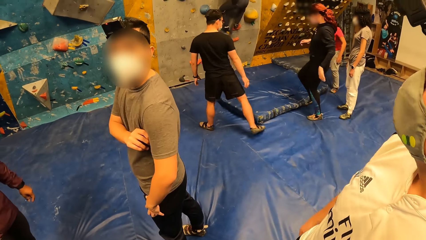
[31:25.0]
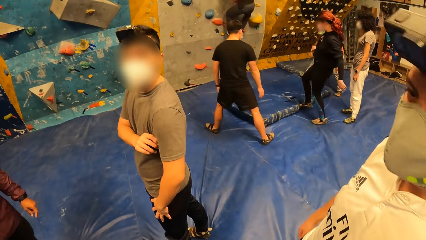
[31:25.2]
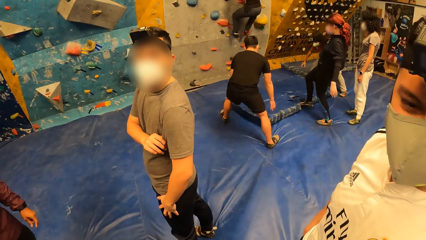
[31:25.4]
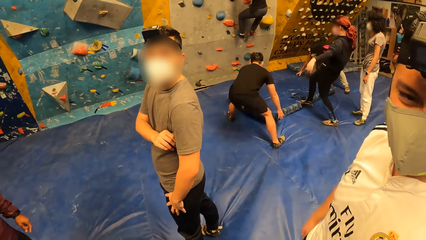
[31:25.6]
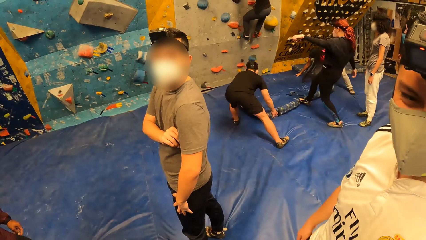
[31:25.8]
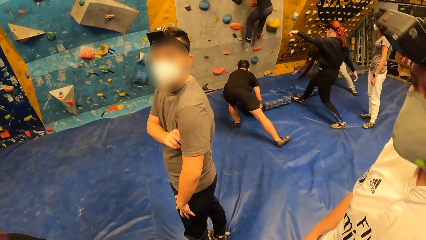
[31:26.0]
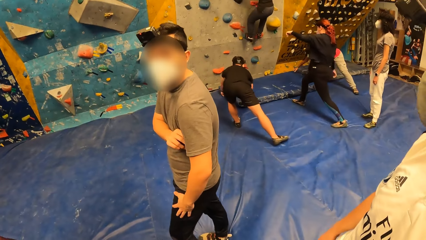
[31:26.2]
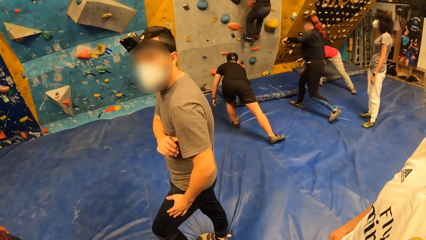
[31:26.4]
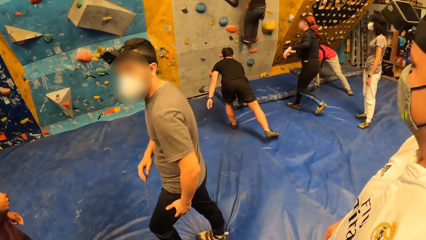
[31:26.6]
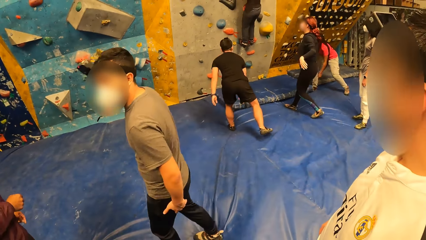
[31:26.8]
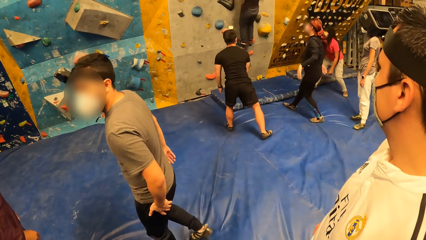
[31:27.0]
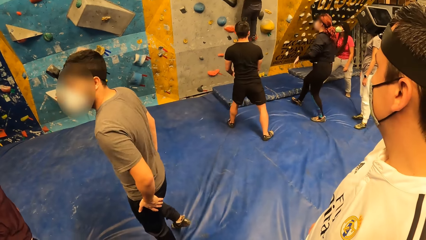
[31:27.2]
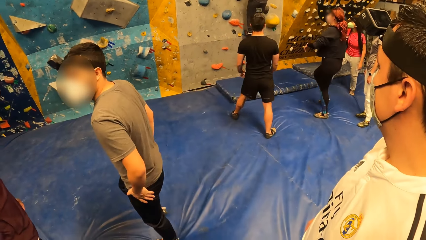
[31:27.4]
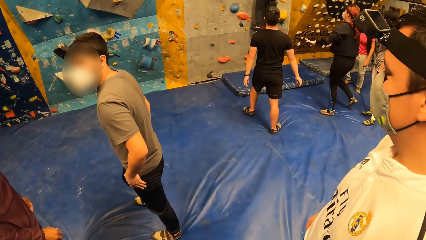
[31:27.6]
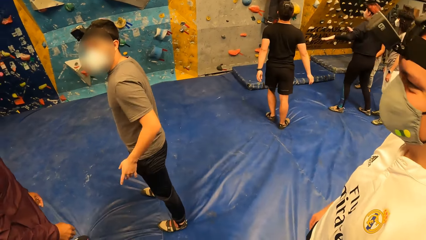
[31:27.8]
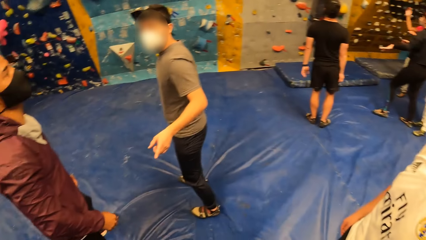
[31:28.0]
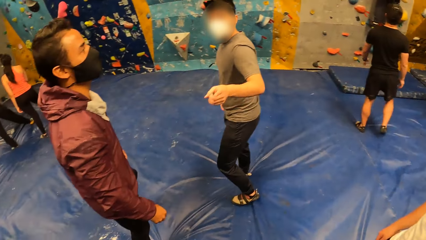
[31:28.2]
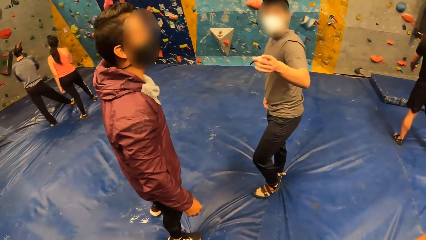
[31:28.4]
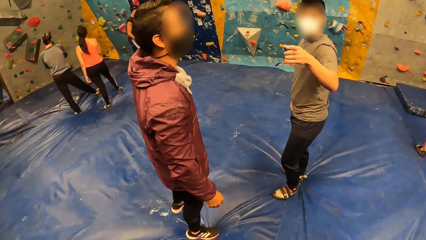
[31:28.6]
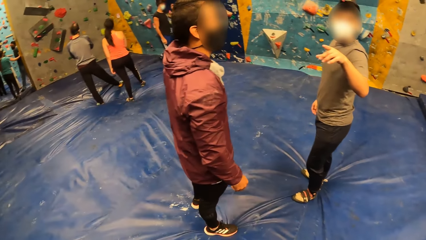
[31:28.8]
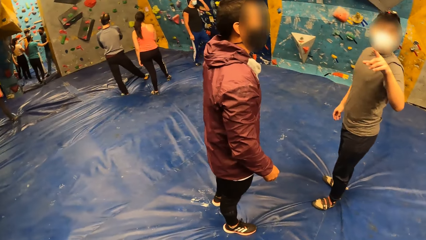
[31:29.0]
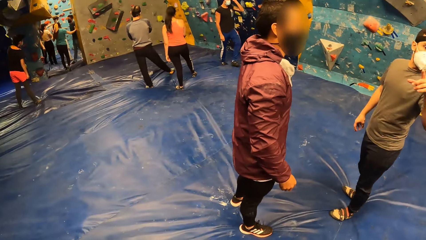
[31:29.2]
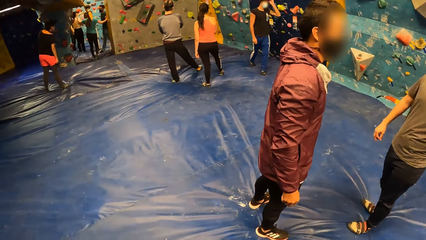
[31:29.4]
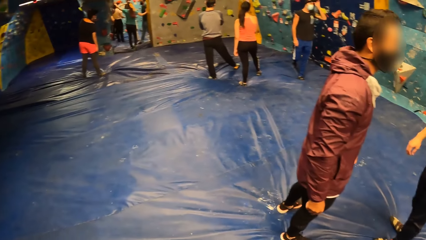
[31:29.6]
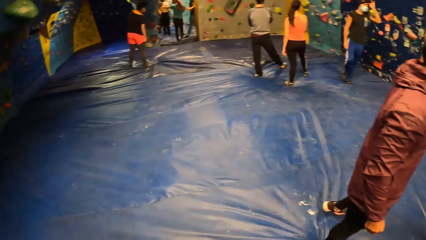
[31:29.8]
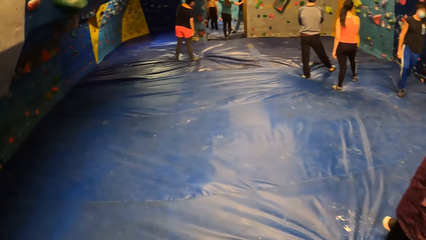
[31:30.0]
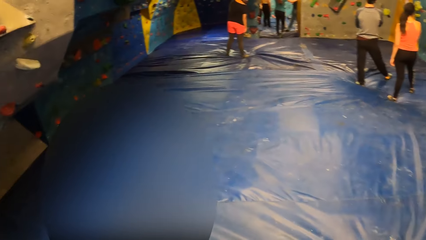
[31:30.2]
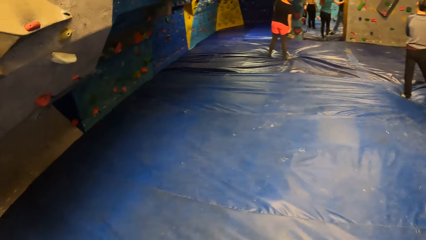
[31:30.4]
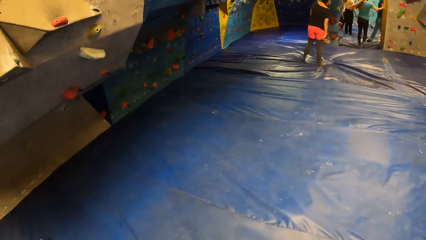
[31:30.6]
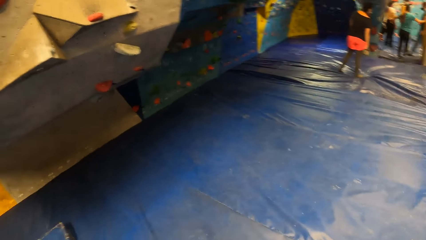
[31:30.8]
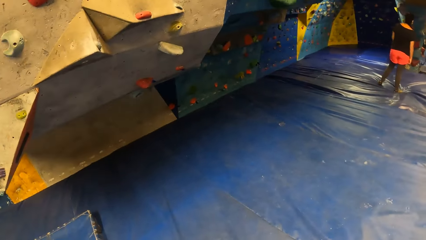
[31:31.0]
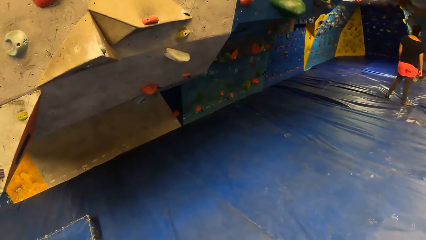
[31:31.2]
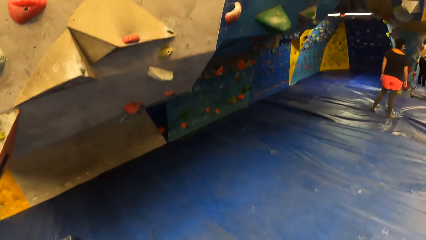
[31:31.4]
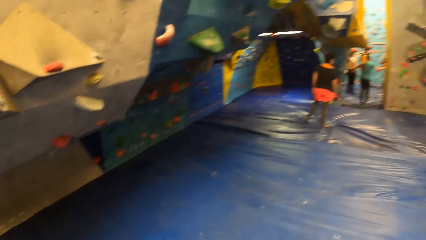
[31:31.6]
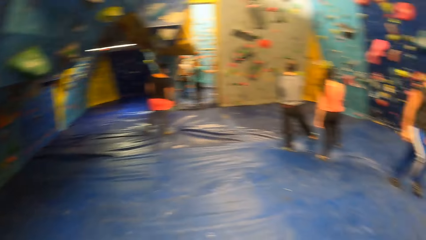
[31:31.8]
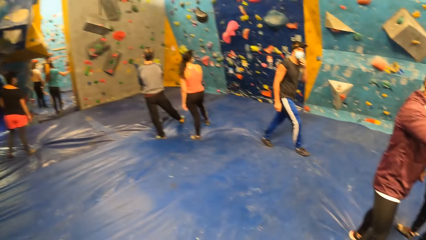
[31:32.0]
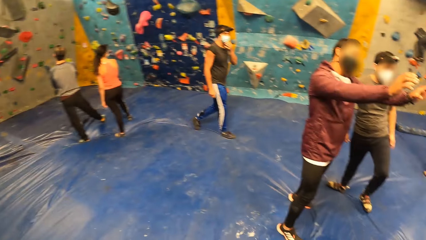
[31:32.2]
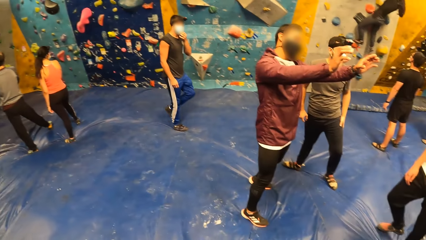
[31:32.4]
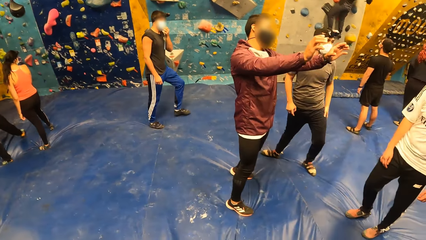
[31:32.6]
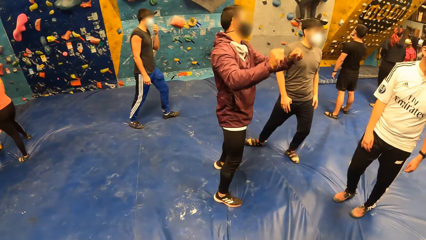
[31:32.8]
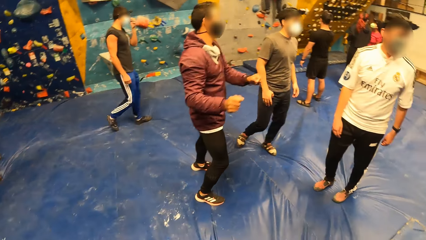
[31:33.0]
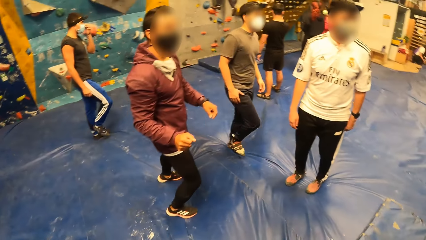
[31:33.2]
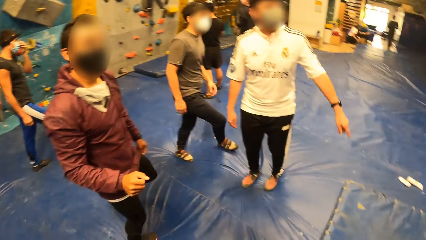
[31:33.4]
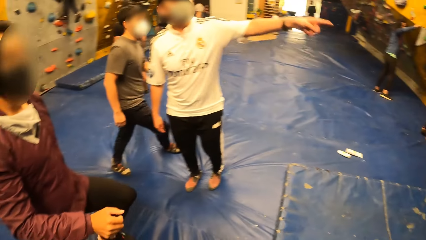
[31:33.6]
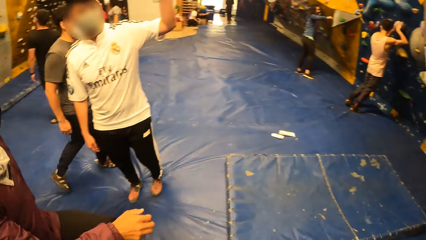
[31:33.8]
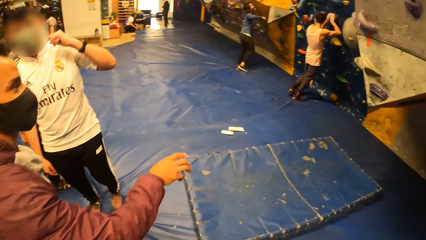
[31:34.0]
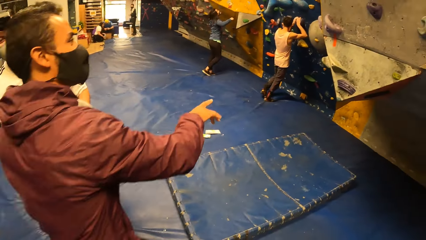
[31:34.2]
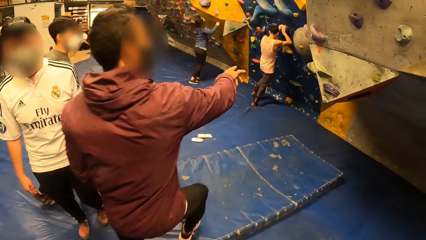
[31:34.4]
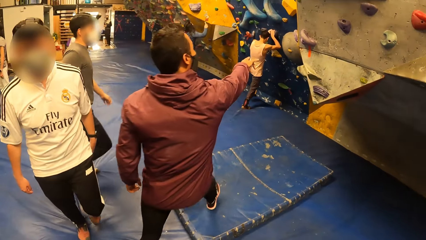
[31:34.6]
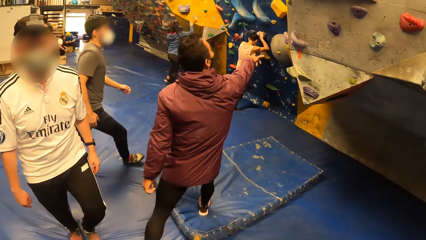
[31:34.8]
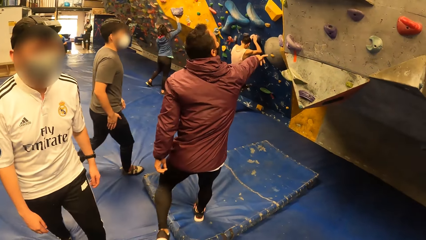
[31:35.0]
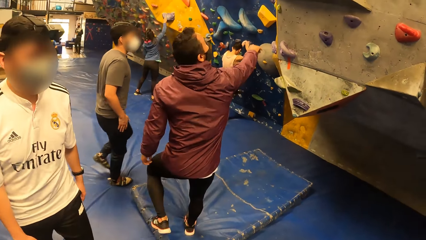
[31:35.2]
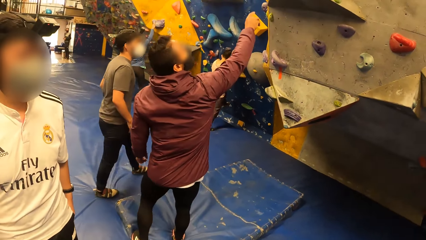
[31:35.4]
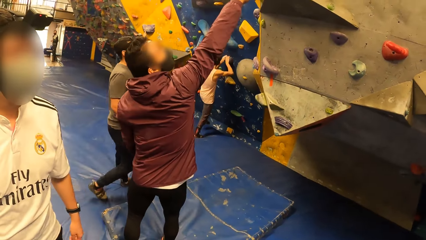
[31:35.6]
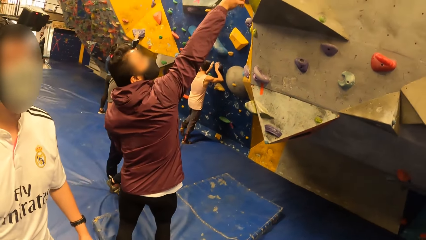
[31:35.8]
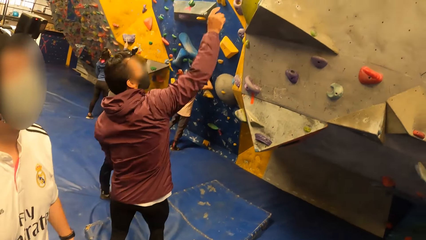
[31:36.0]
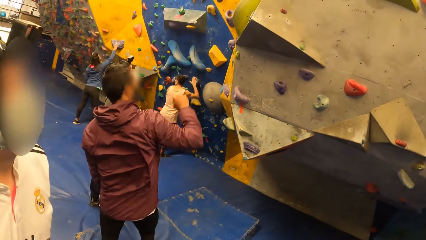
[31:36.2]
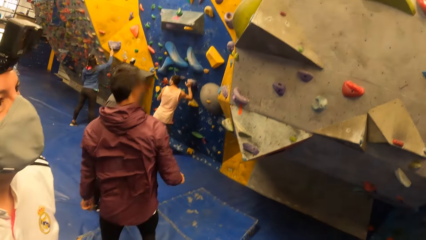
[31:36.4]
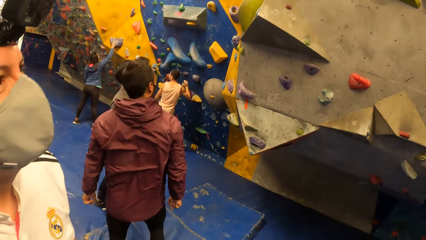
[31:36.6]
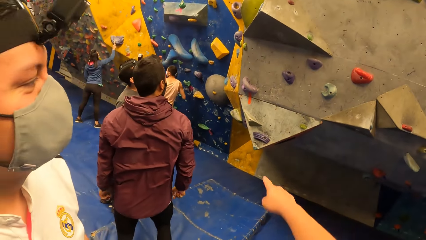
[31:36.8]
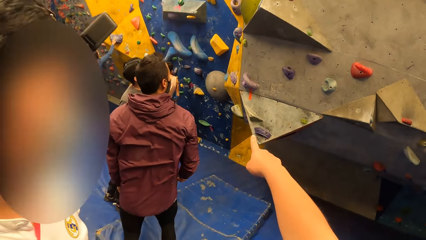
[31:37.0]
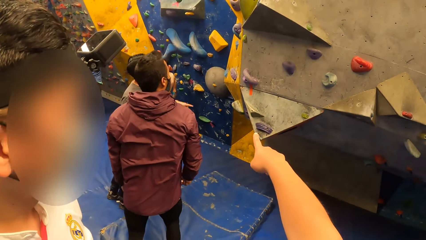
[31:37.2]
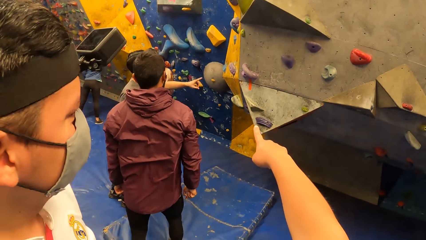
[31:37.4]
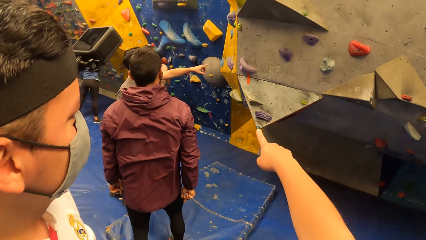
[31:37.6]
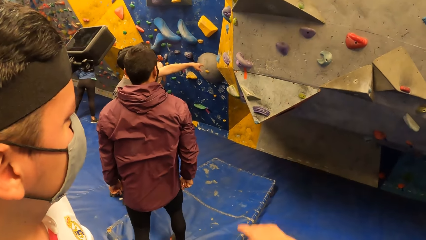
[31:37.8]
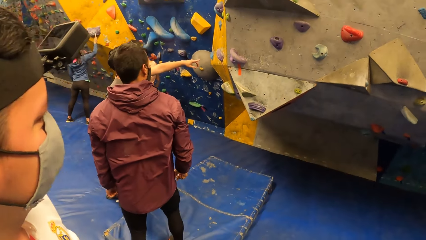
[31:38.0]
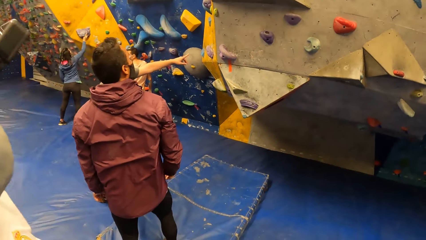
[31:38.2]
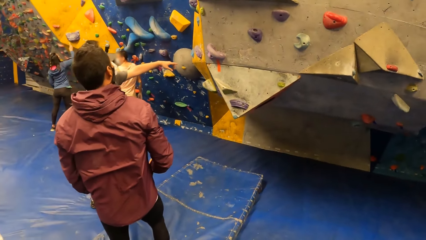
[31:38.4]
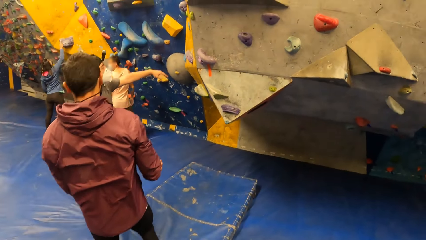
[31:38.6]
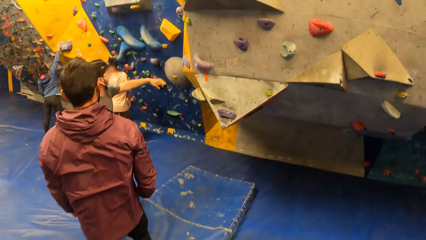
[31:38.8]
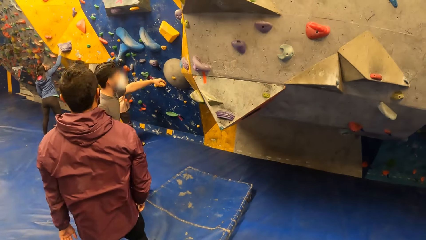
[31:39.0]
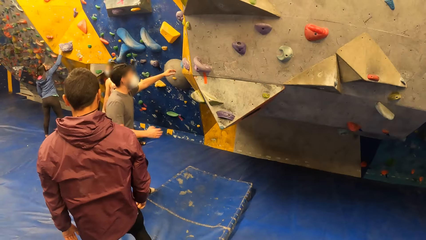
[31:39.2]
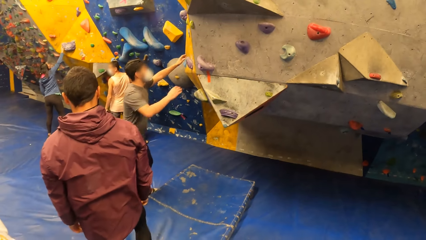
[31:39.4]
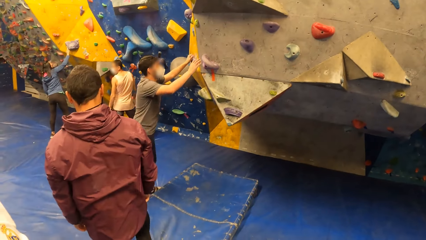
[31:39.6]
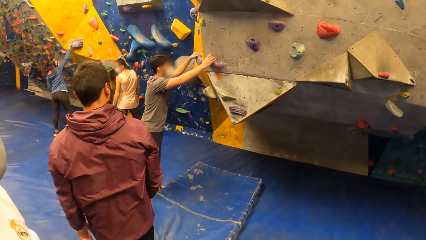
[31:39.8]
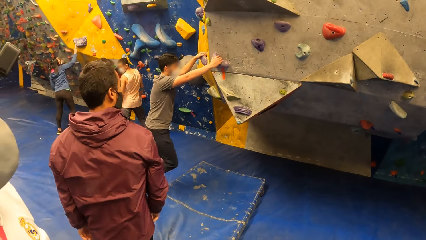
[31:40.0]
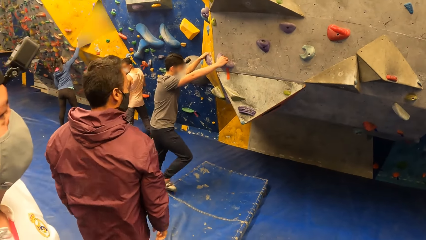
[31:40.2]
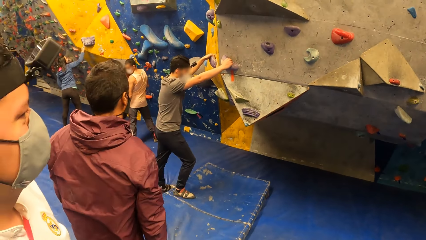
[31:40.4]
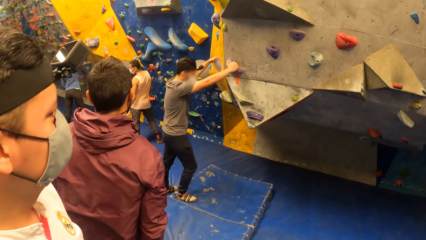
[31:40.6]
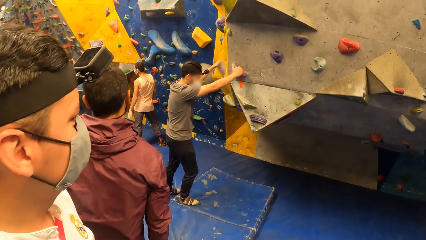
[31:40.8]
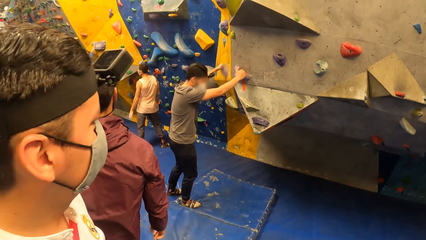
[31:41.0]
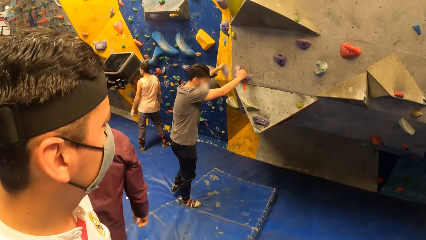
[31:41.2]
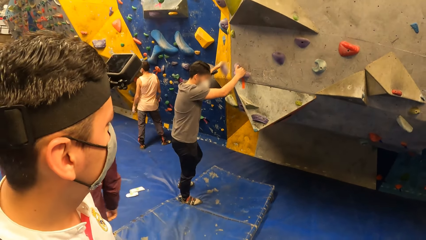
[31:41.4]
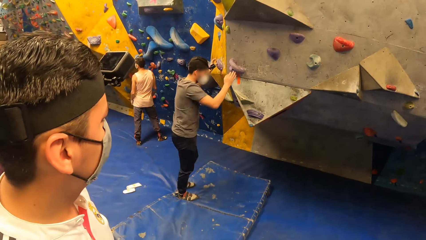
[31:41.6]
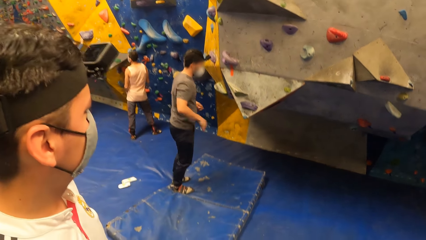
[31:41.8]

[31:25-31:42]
The camera wearer looks around. A man points his left index finger towards a bouldering wall. The instructor points his right index finger towards the bouldering wall. The camera wearer talks to a person. She points her right index finger at the bouldering wall. Another man climbs the bouldering wall with both hands. A person holds the wall.
